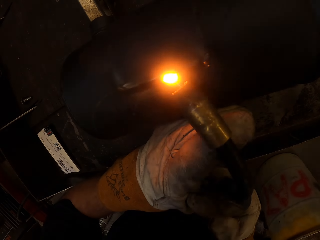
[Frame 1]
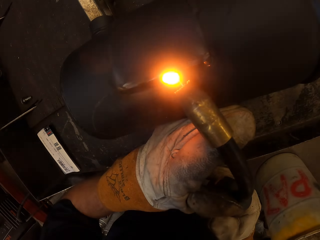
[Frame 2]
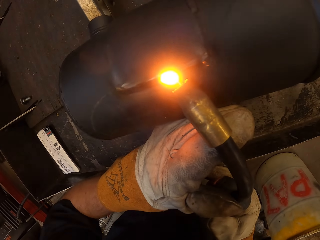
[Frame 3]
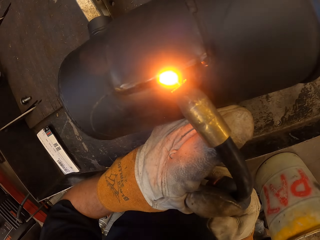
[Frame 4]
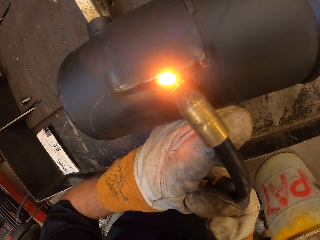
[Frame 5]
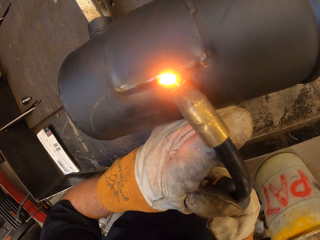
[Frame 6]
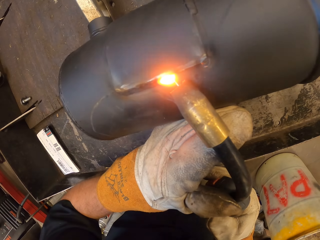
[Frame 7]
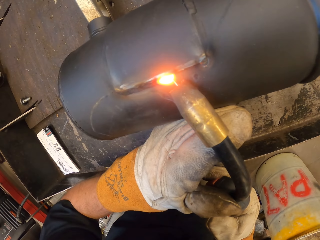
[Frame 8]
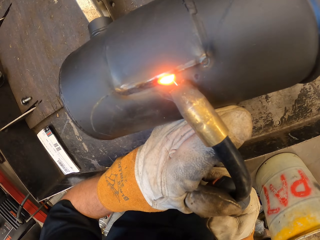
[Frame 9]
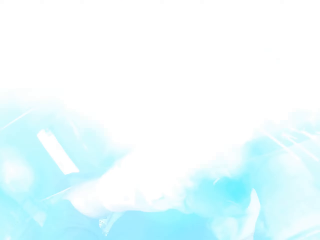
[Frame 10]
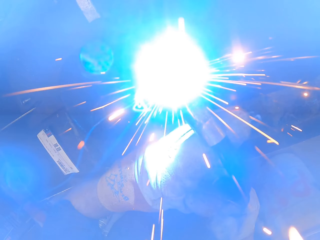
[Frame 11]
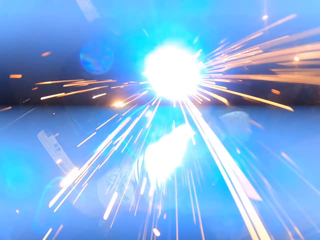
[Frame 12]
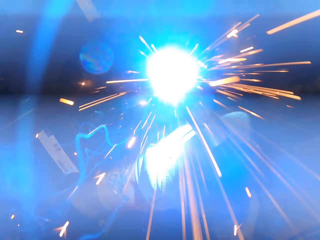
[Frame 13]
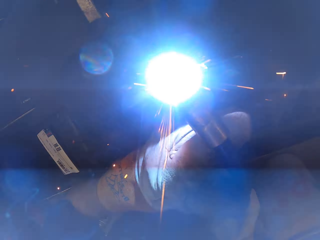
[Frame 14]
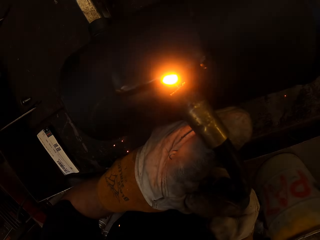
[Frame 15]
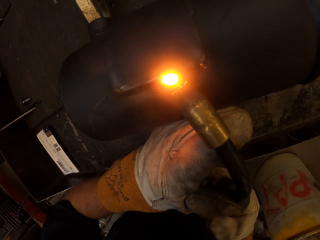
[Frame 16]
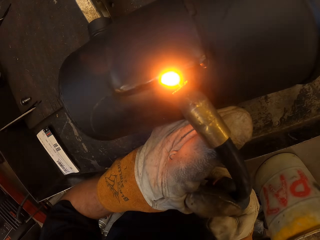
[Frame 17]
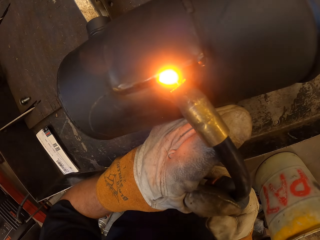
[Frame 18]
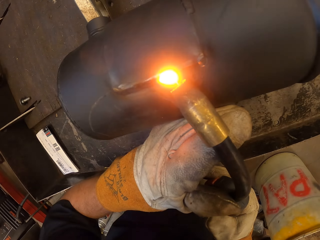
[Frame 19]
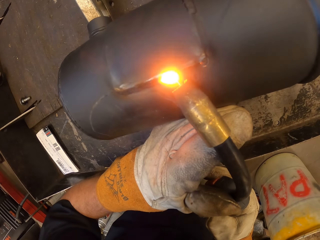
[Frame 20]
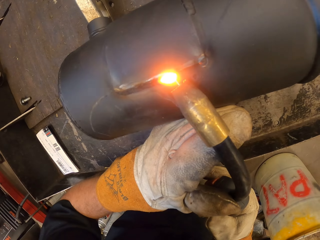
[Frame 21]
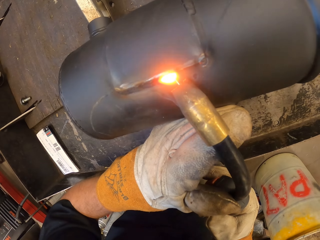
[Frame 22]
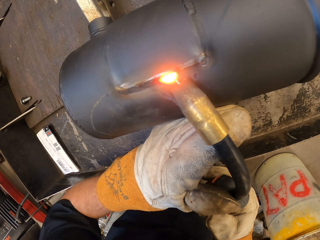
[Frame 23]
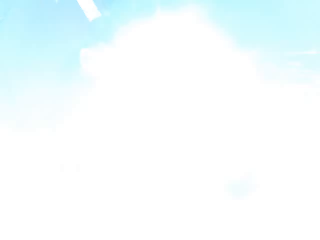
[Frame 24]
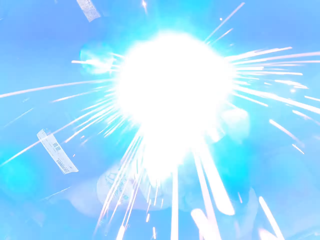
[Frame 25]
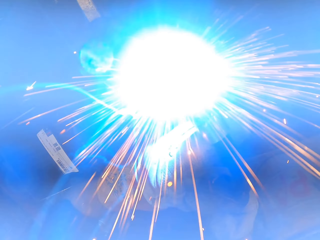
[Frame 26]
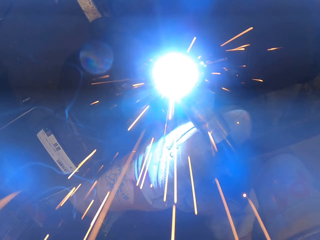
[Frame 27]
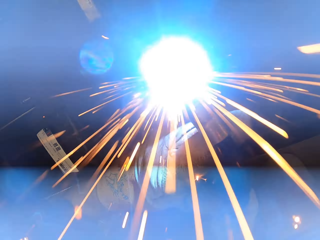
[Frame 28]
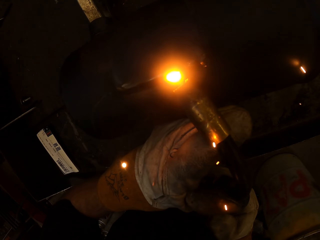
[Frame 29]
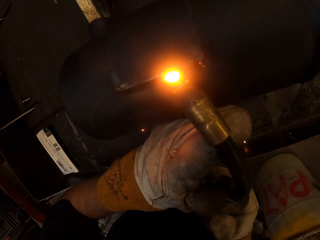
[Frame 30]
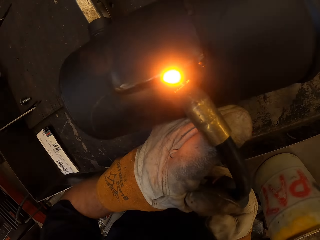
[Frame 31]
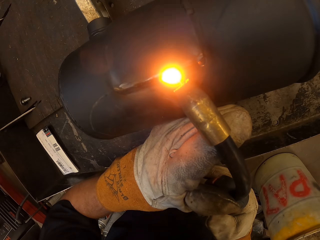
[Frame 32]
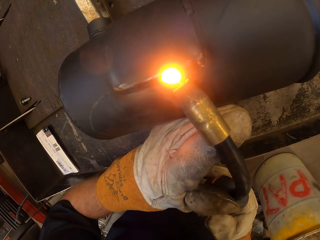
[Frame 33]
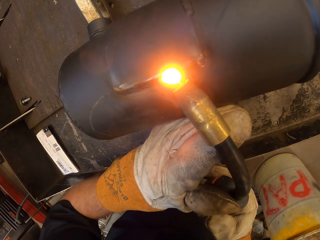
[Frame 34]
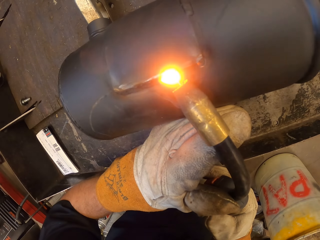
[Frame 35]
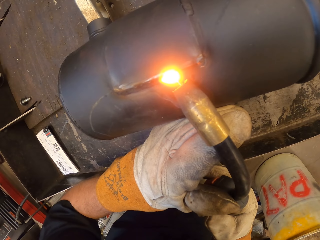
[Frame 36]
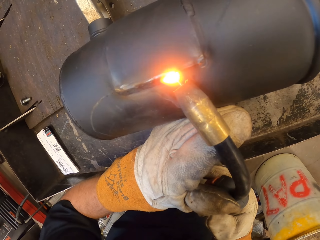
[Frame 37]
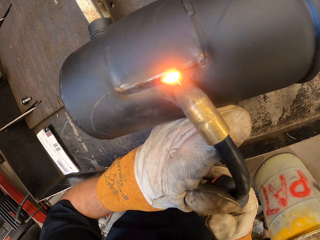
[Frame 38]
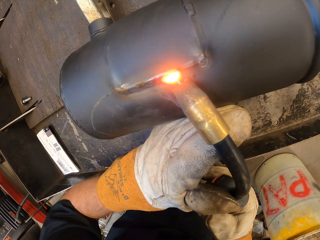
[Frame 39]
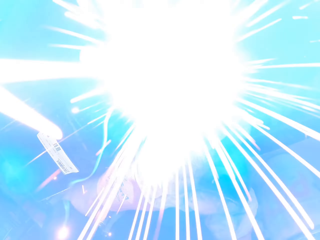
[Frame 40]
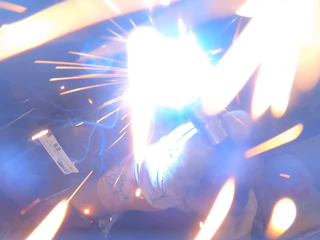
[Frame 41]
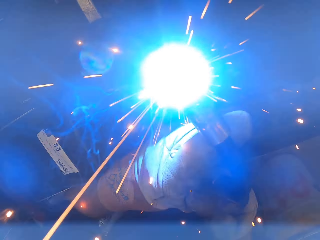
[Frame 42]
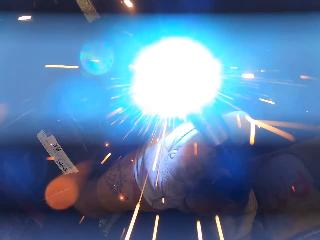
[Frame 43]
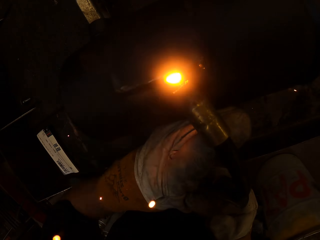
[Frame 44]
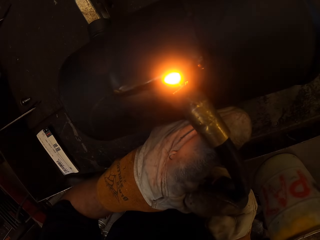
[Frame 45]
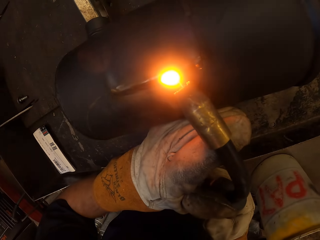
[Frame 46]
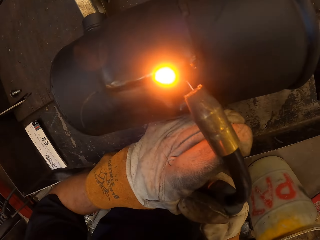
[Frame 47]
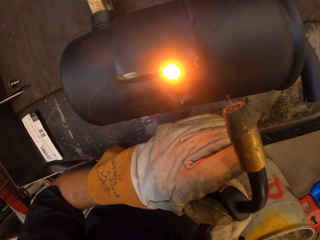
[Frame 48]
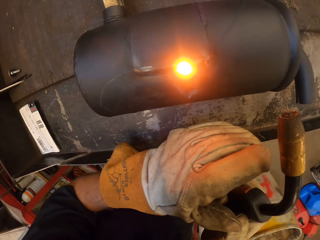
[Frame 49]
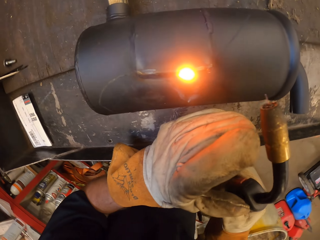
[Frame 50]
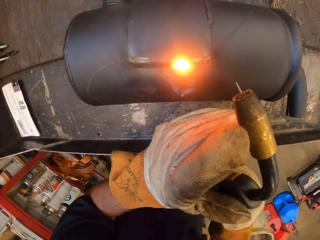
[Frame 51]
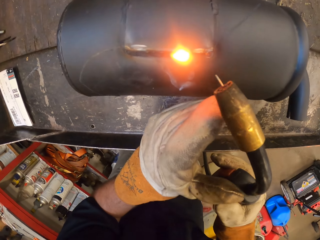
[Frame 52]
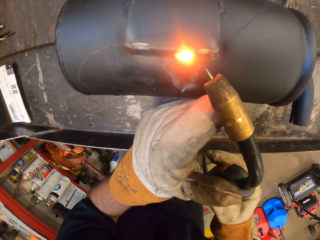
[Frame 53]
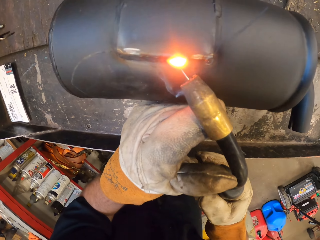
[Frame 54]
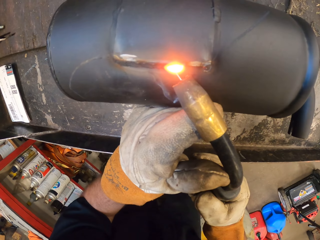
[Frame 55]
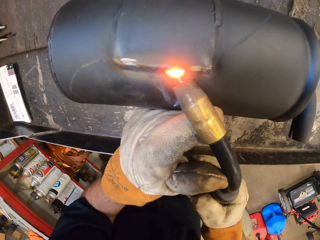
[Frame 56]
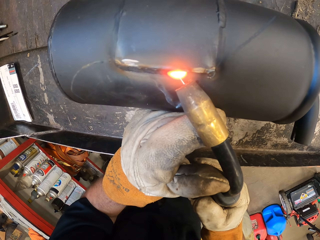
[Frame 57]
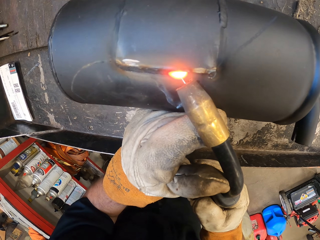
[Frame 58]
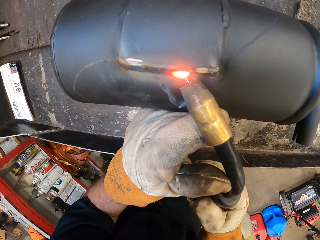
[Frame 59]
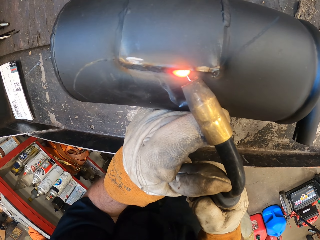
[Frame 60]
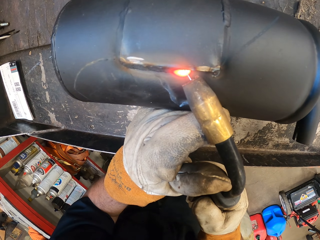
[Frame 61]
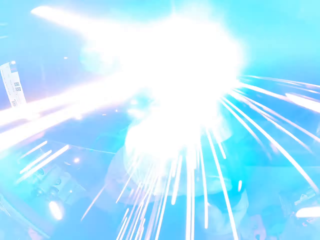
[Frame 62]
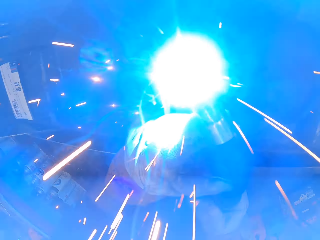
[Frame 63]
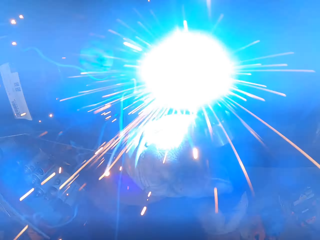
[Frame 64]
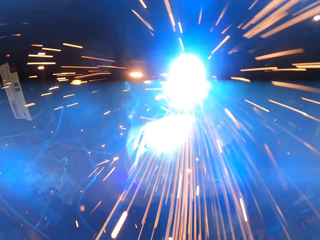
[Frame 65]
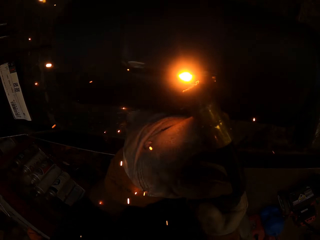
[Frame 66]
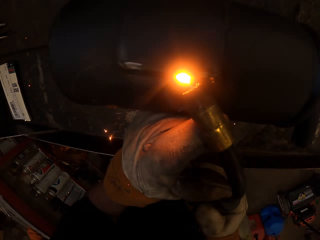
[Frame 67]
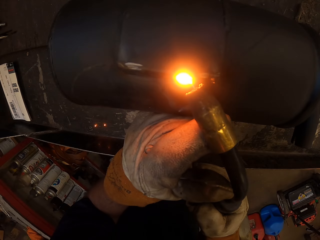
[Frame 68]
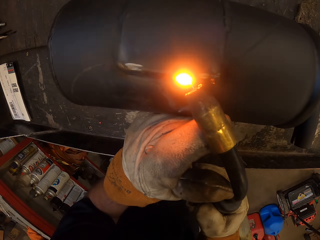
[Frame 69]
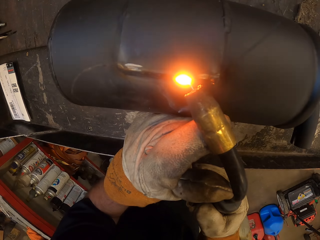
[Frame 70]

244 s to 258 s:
The camera wearer turns to the side. They hold a solder gun.

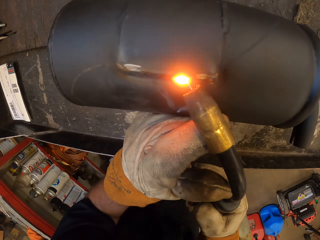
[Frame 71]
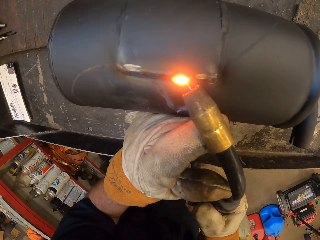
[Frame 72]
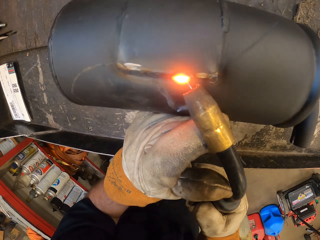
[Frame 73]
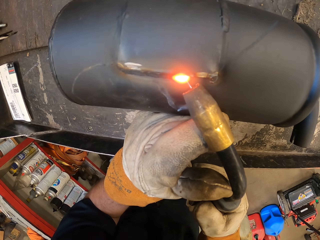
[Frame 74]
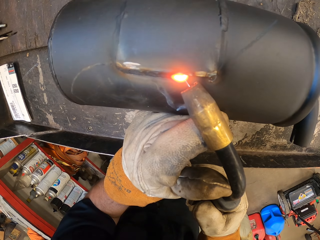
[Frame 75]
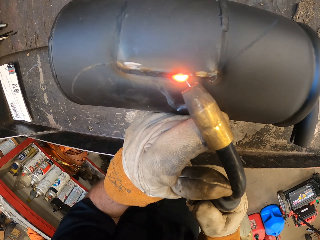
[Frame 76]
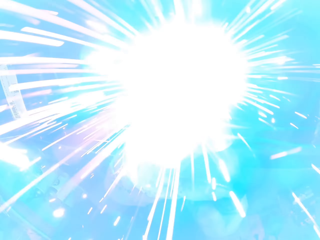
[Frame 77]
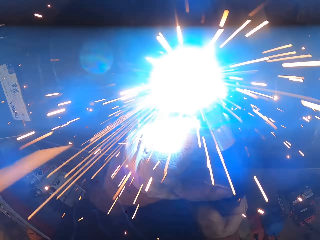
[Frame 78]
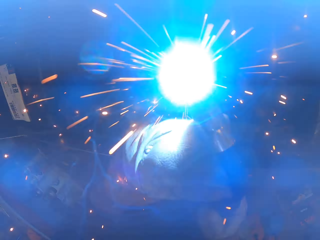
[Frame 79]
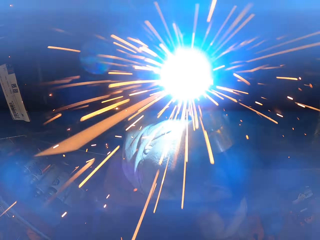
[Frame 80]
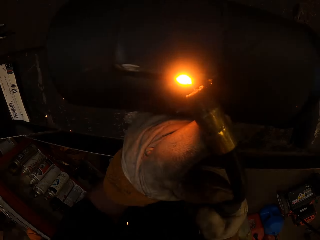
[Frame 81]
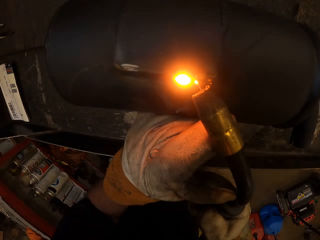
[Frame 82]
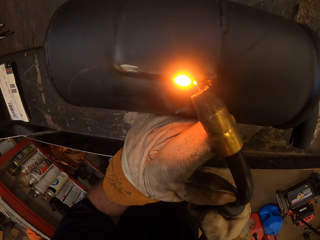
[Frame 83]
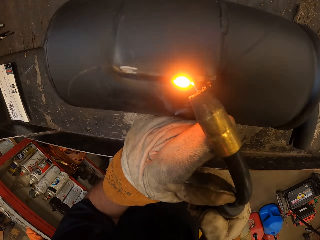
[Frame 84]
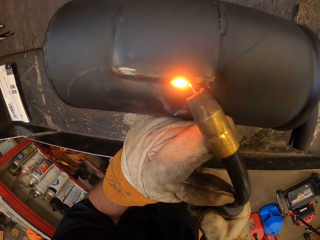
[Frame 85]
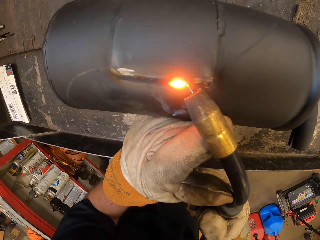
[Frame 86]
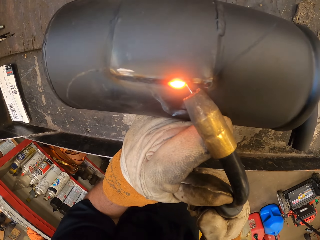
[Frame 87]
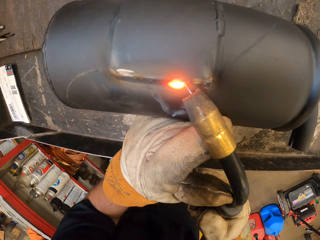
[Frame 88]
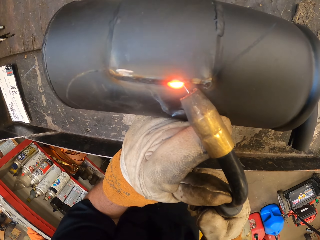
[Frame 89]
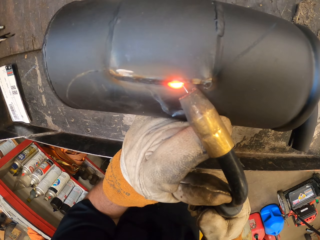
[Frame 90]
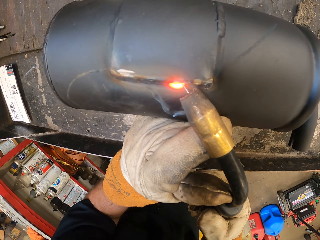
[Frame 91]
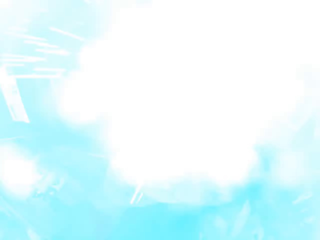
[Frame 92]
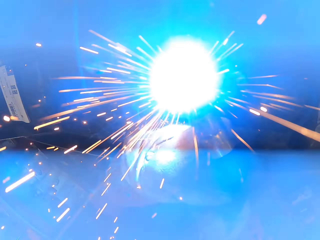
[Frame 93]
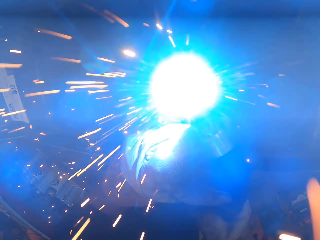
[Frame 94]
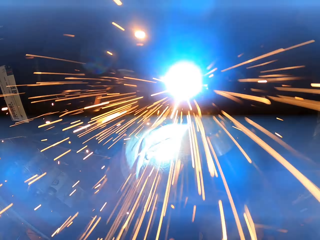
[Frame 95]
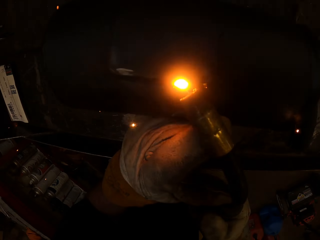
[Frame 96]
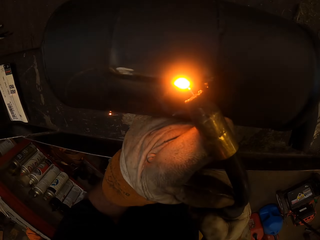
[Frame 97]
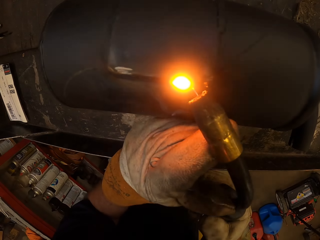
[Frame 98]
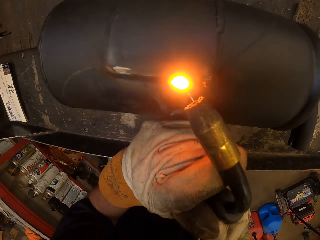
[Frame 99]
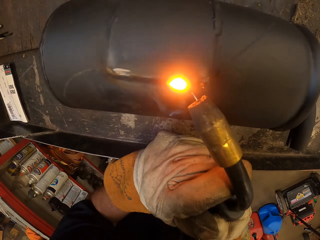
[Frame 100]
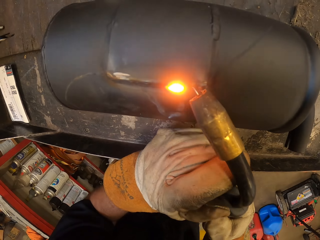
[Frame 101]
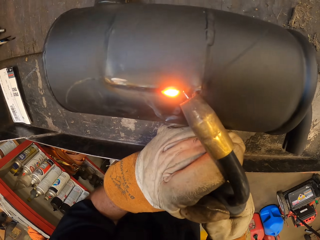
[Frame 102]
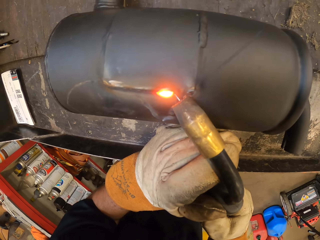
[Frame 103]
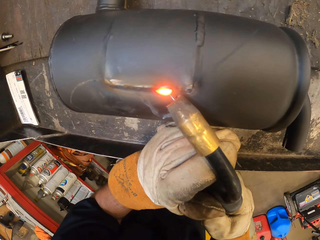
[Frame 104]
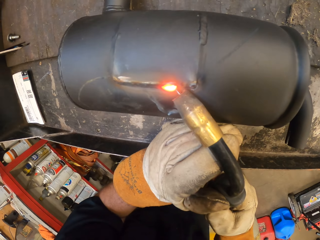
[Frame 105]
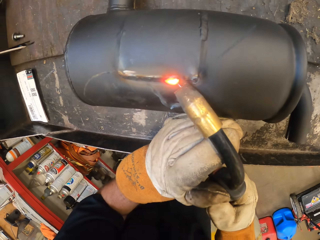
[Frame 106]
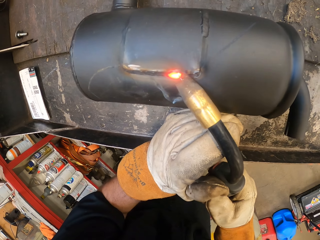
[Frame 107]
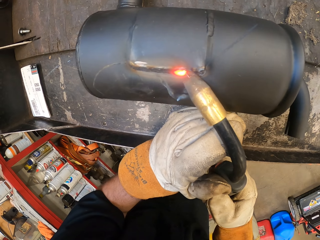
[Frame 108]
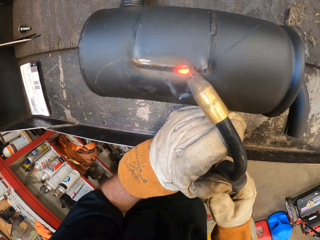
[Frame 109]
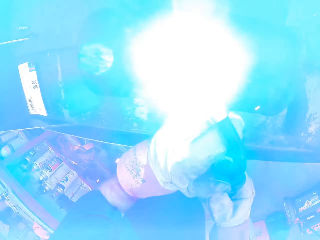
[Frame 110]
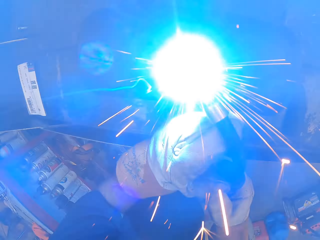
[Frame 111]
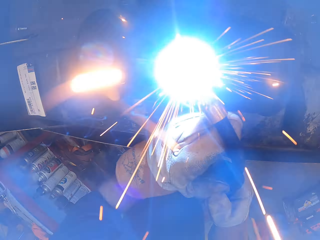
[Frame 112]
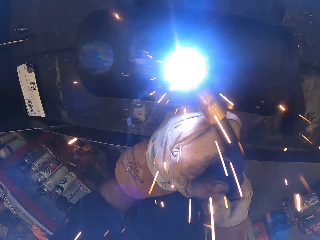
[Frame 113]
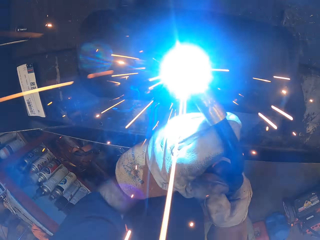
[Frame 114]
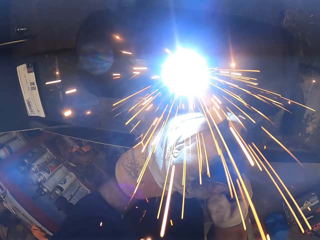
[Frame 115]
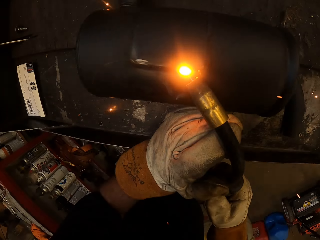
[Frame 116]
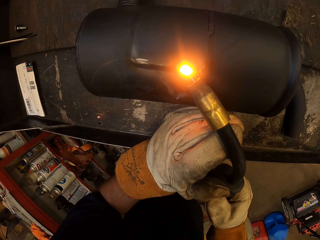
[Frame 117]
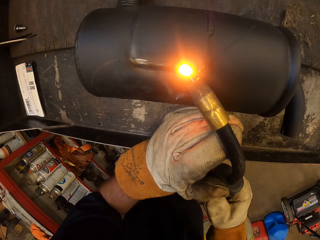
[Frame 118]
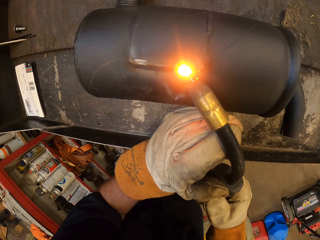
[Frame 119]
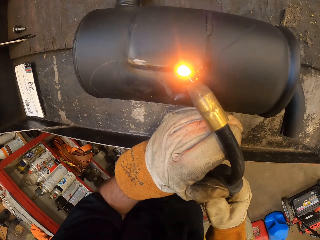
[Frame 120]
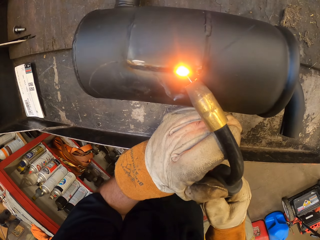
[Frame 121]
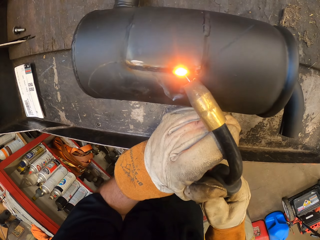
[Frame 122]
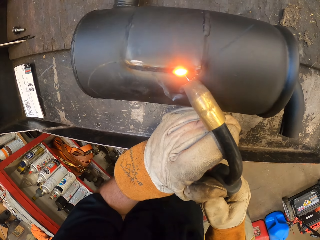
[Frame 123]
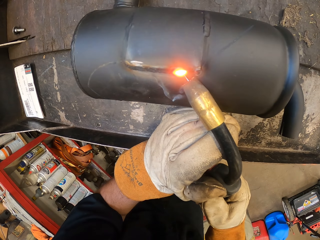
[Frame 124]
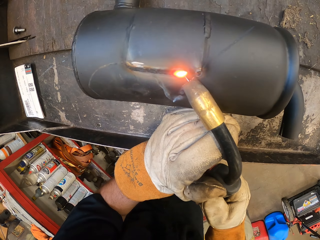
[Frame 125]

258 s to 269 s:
The camera wearer solders a metal. They turn to the side. They hold a solder gun. They turn to the side.
